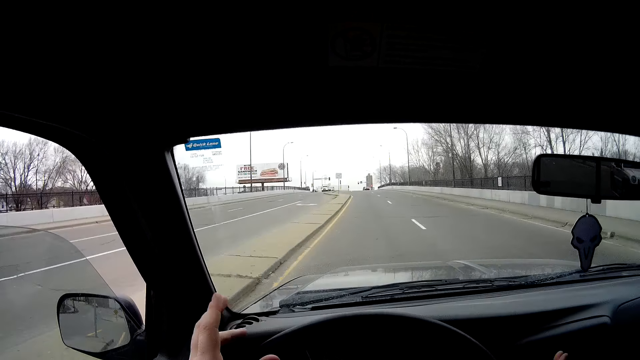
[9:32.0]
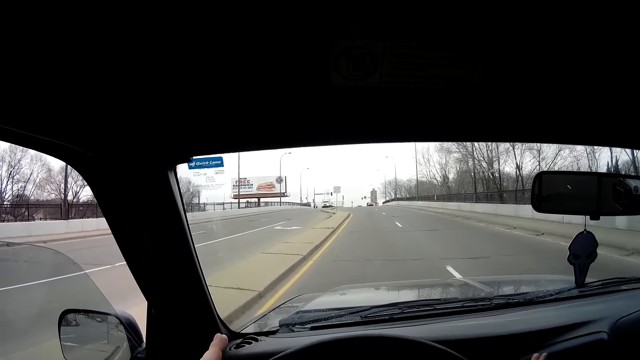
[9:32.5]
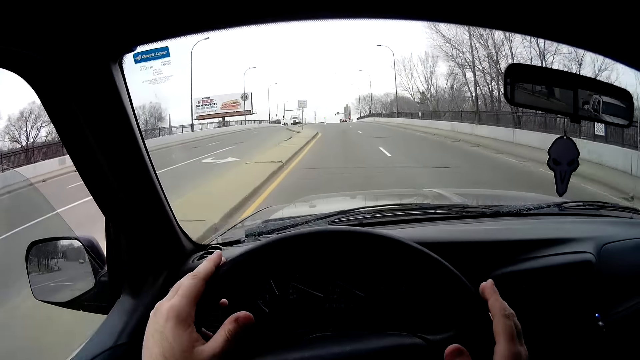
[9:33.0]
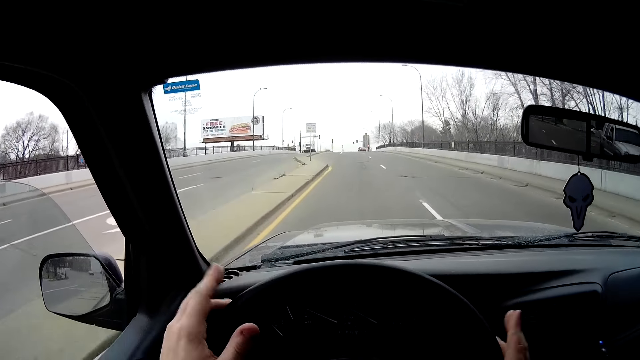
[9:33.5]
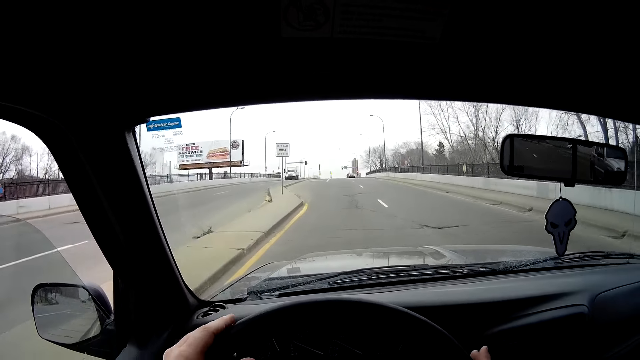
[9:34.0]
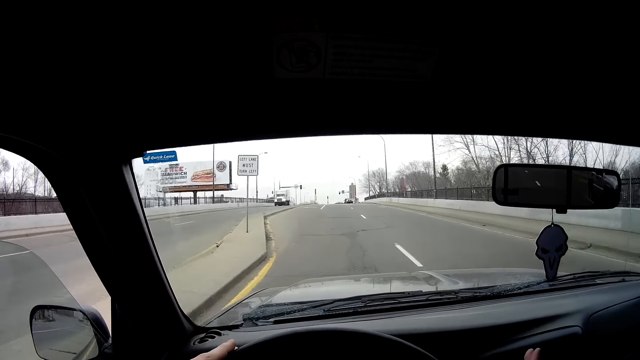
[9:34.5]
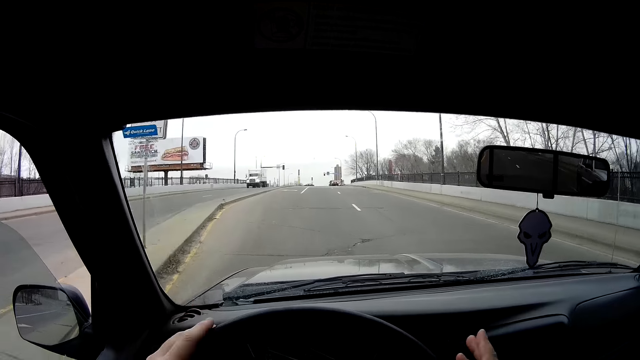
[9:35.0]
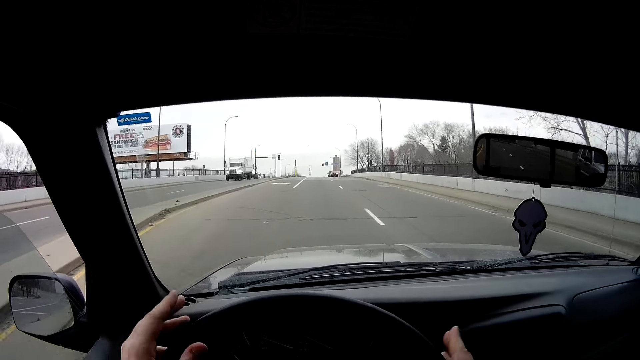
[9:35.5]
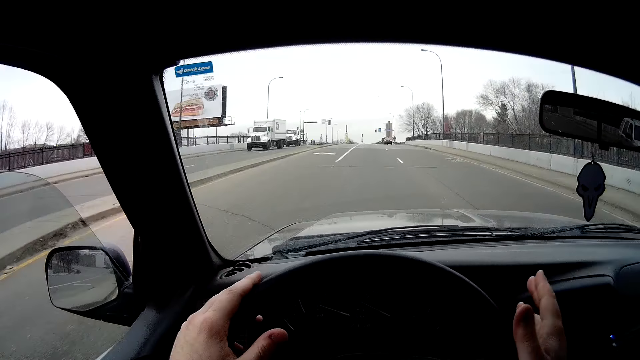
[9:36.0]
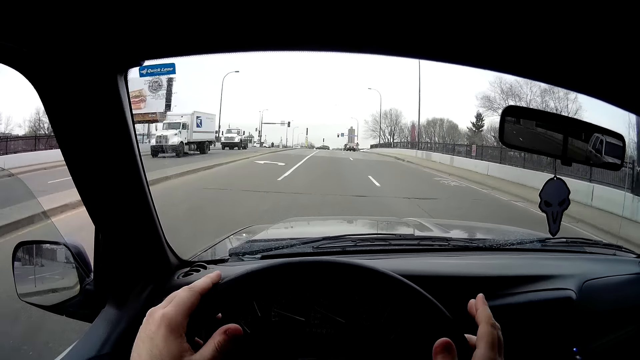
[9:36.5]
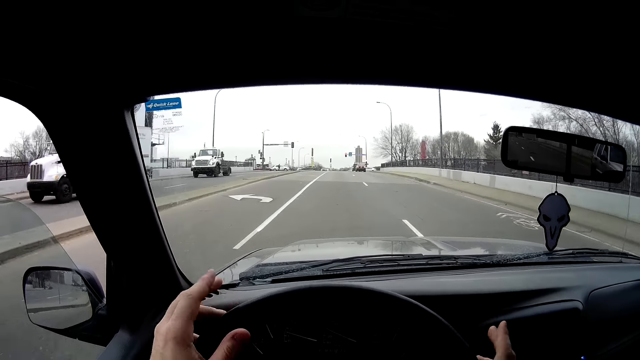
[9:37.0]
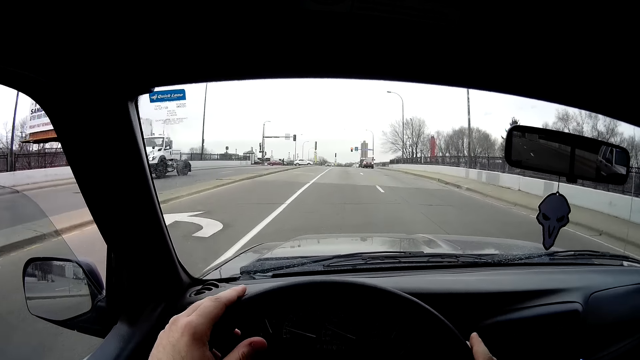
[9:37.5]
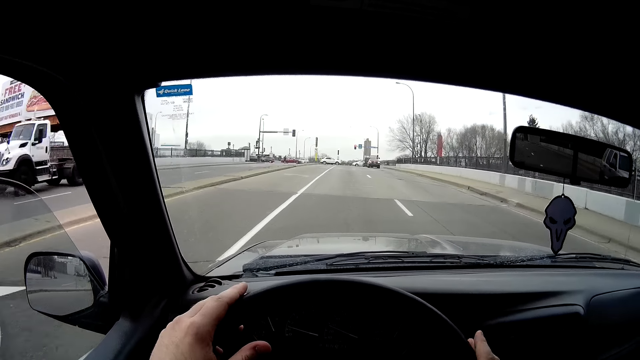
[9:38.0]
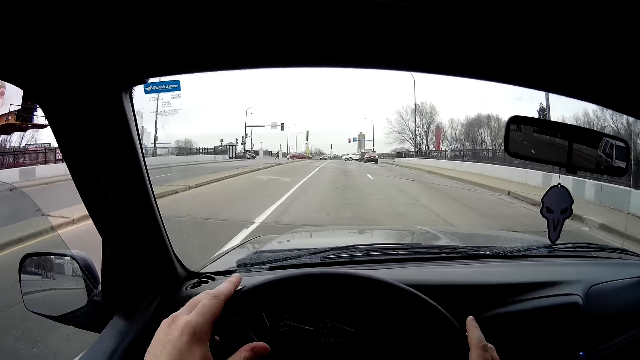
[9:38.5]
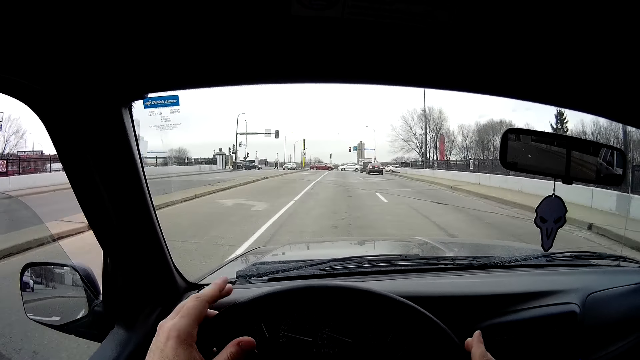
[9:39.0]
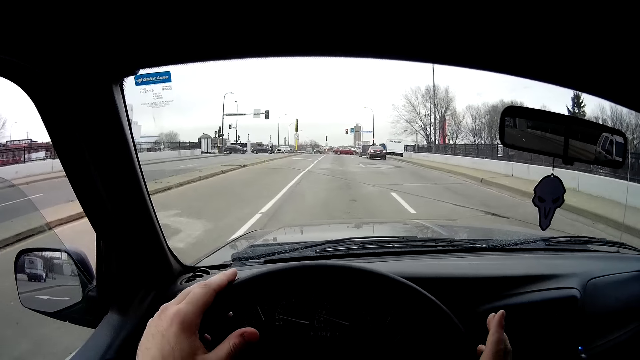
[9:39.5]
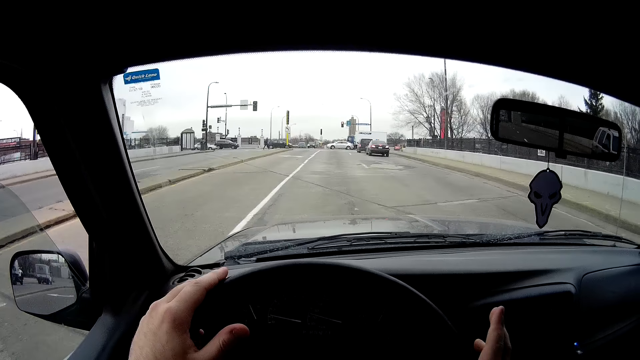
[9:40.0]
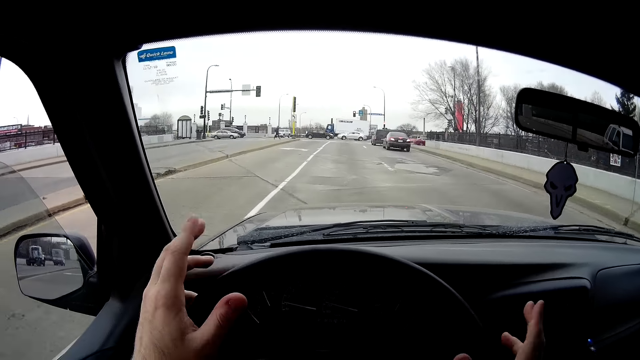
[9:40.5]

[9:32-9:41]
The camera wearer taps the steering wheel.

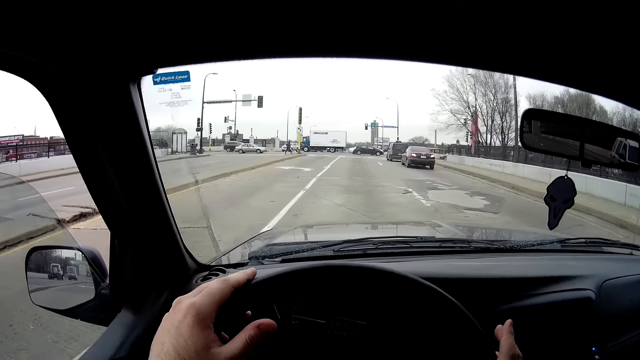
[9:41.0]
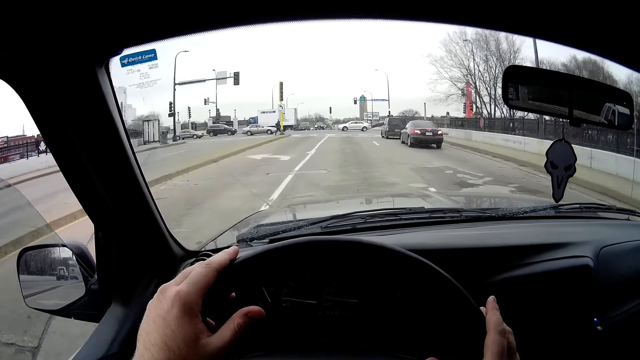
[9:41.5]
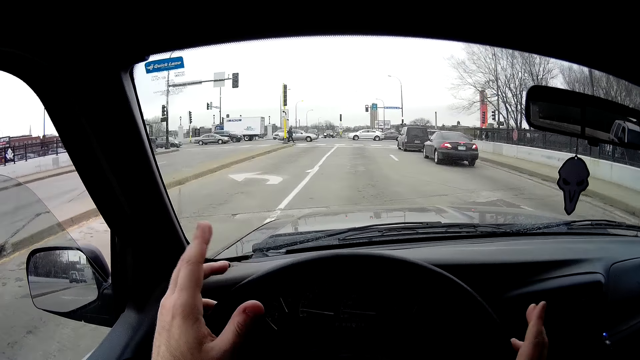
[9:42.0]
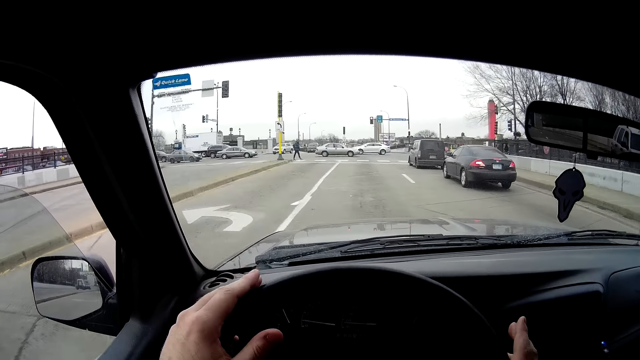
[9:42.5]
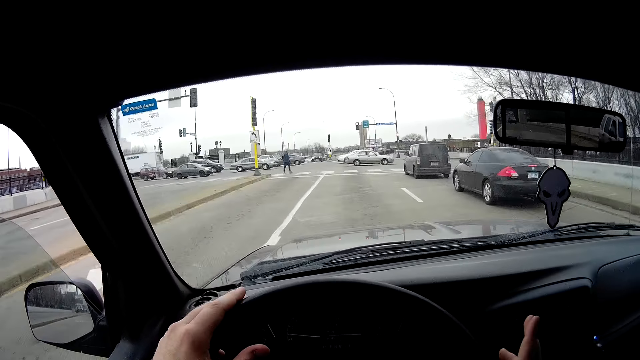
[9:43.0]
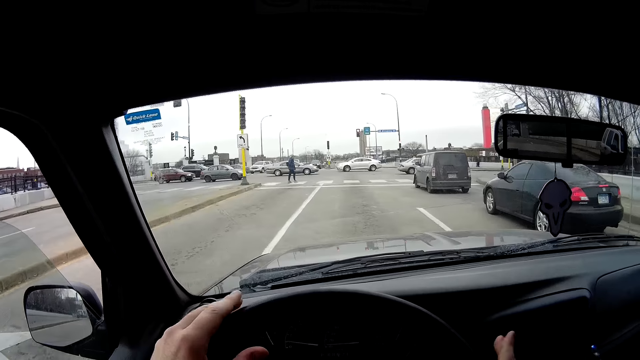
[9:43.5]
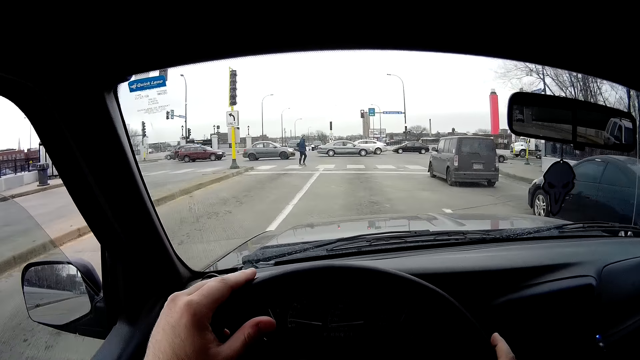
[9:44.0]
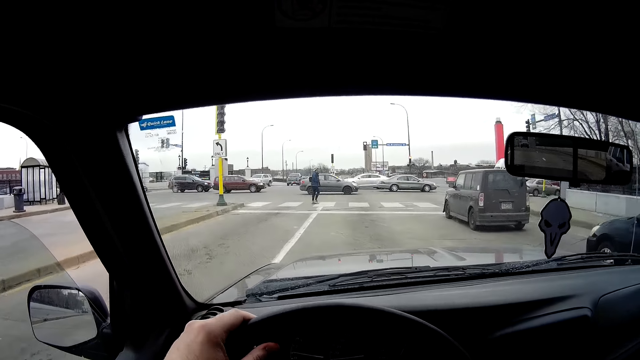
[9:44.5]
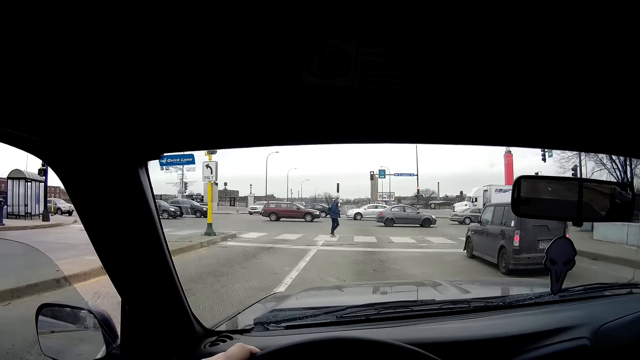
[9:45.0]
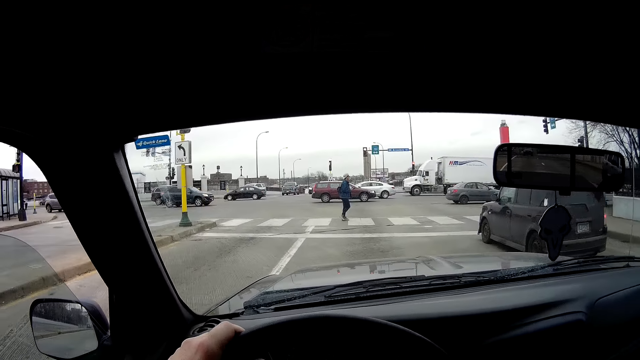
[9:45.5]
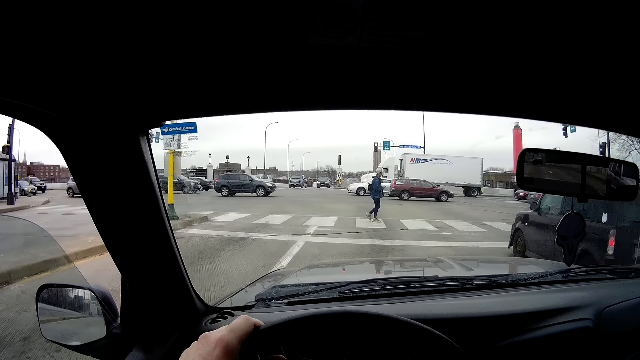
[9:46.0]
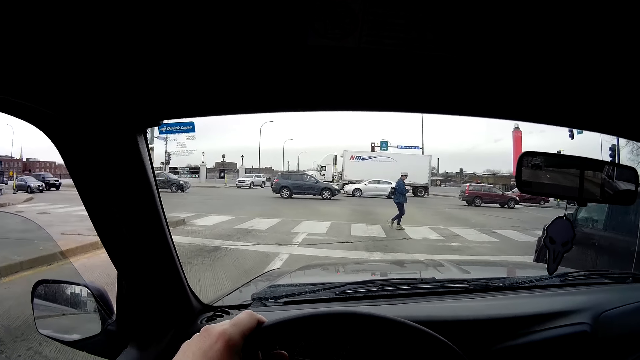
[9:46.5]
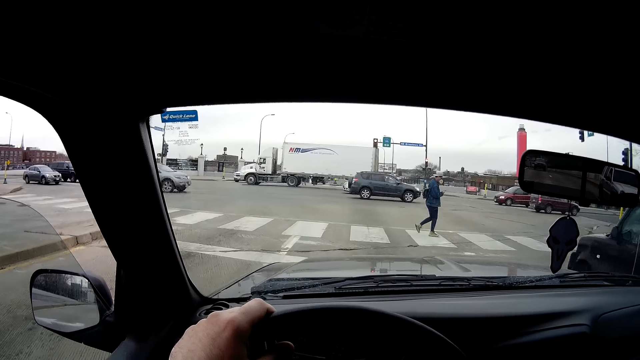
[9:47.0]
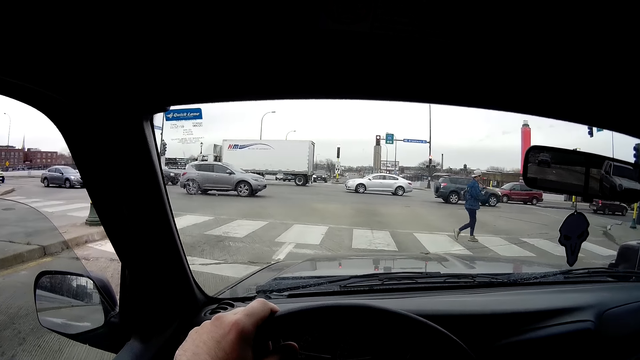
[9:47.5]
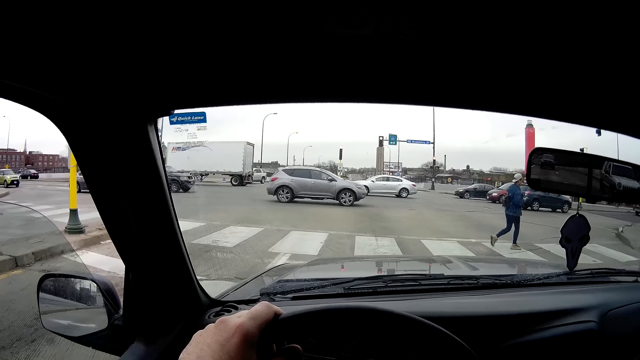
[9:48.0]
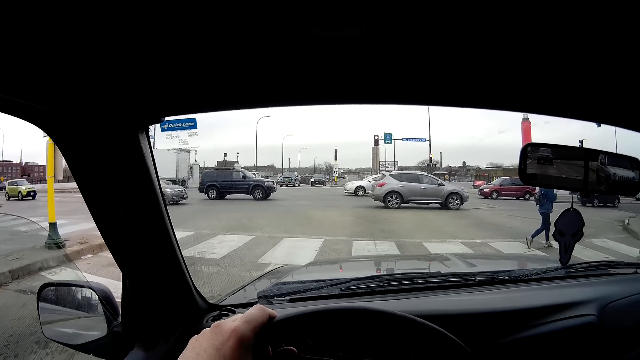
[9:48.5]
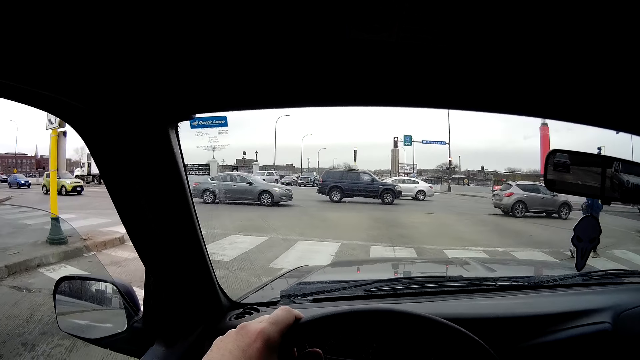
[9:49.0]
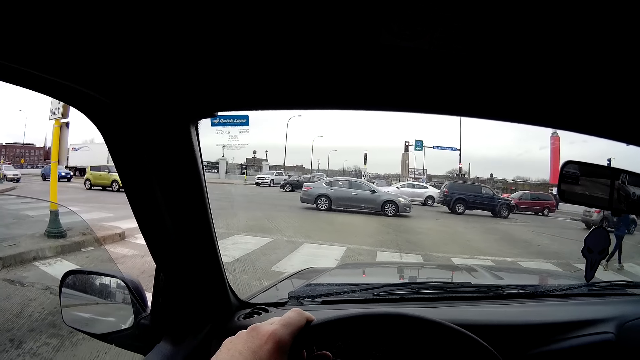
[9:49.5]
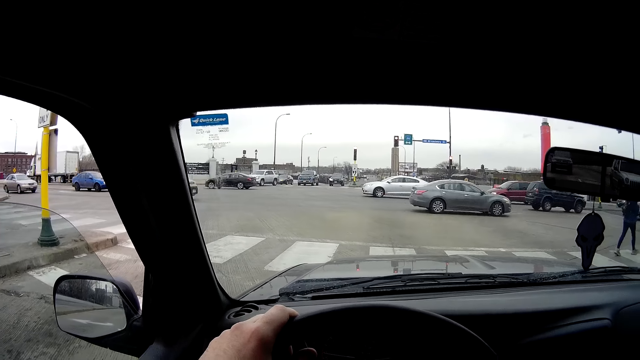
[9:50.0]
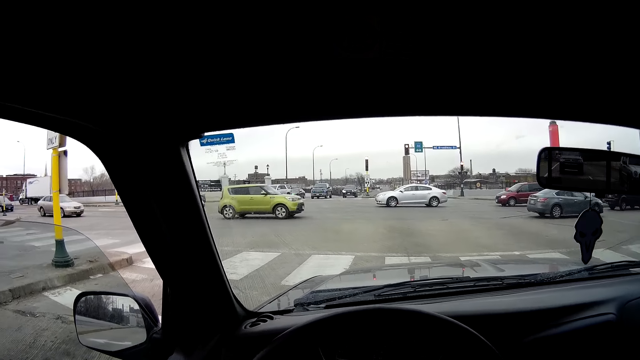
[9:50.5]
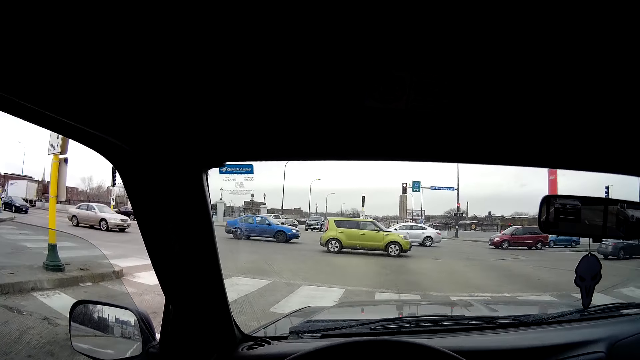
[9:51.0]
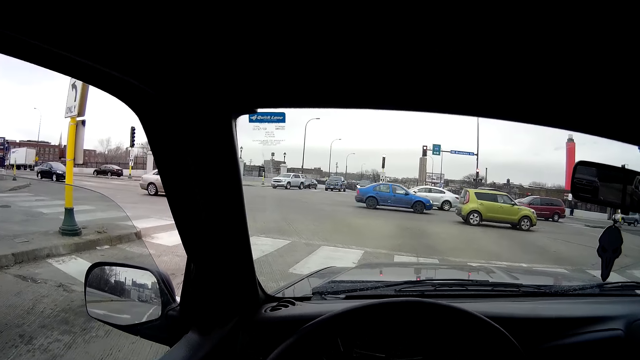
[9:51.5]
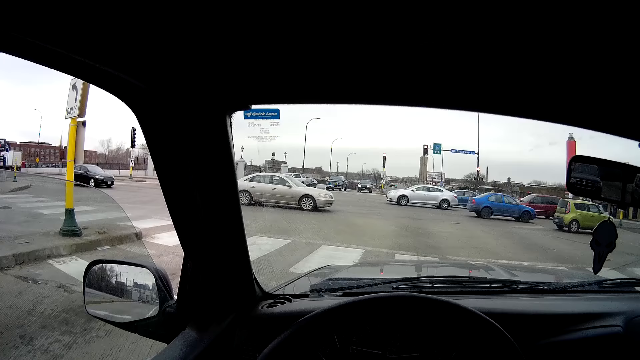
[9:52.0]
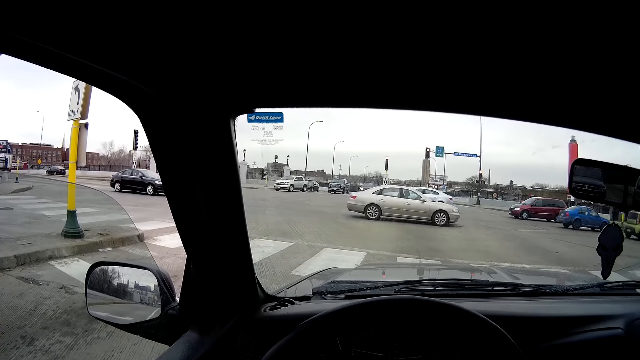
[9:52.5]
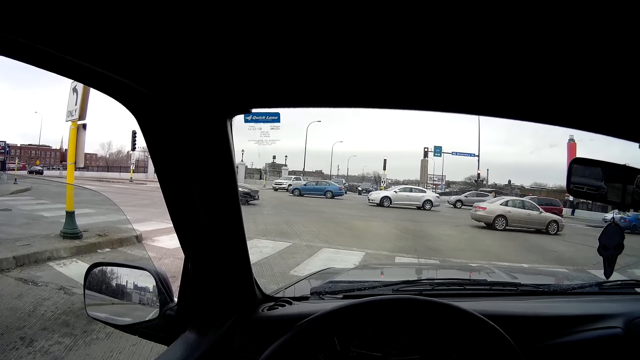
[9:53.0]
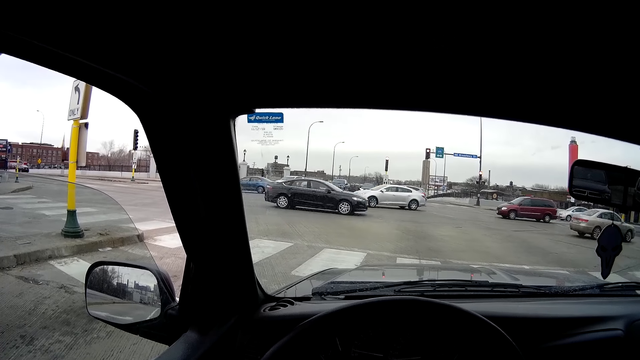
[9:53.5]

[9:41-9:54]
The camera wearer drives the car on the road. They stop the car at the zebra crossing. They observe the road.
